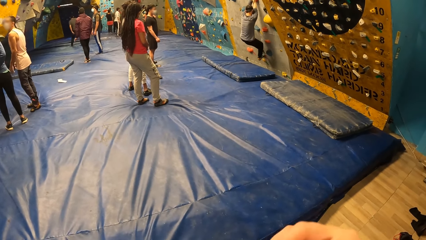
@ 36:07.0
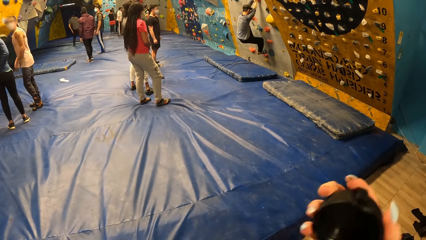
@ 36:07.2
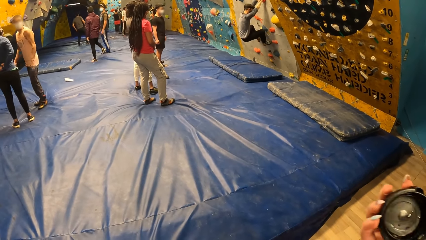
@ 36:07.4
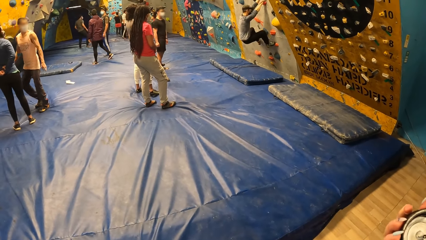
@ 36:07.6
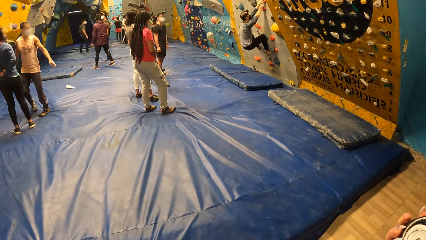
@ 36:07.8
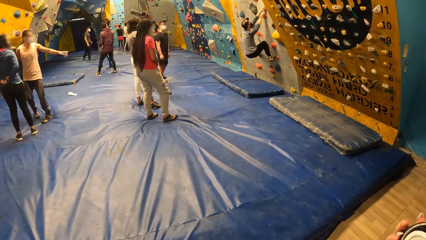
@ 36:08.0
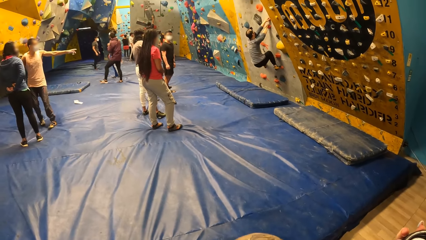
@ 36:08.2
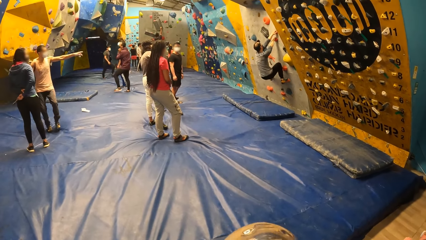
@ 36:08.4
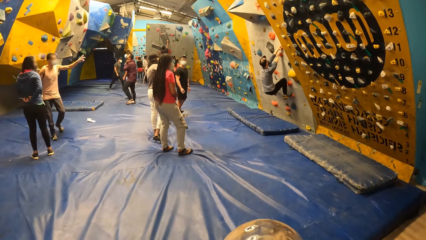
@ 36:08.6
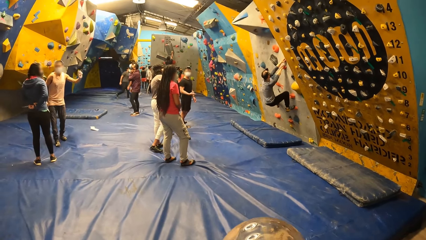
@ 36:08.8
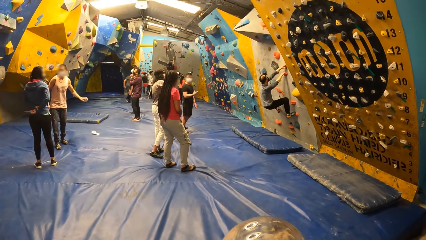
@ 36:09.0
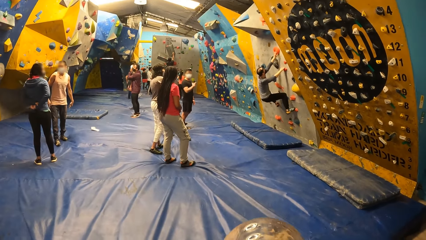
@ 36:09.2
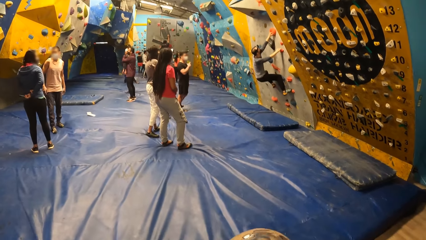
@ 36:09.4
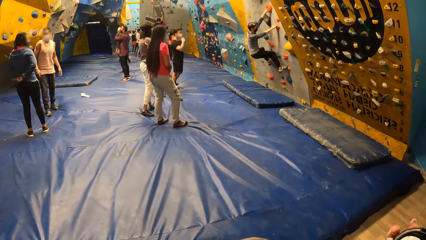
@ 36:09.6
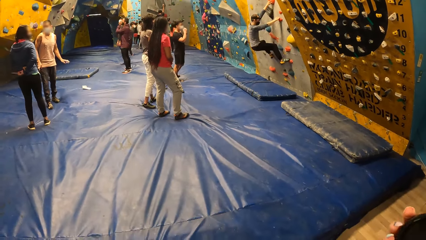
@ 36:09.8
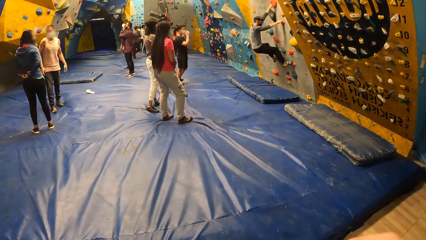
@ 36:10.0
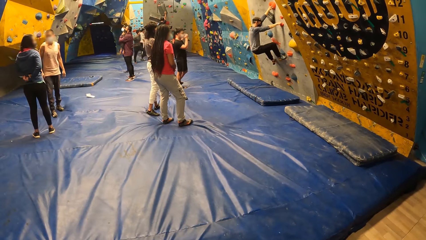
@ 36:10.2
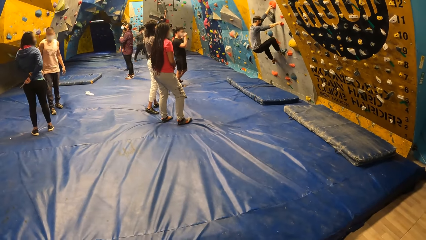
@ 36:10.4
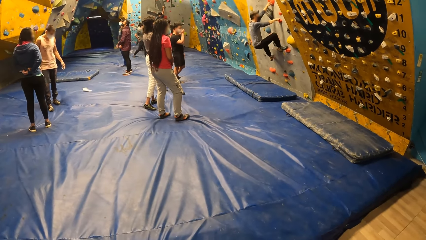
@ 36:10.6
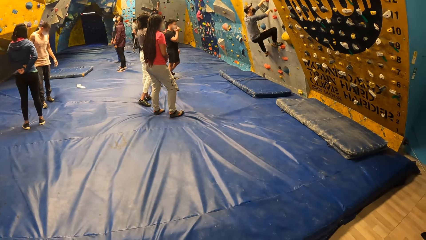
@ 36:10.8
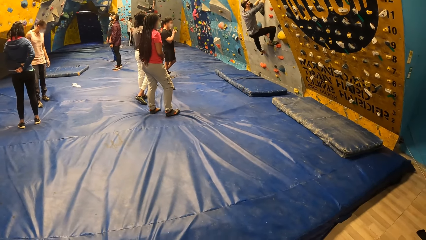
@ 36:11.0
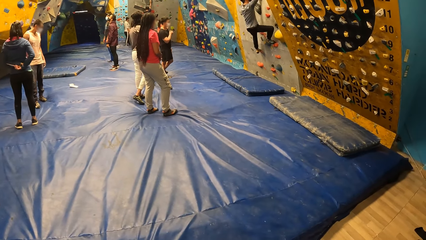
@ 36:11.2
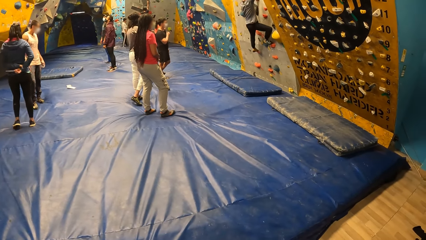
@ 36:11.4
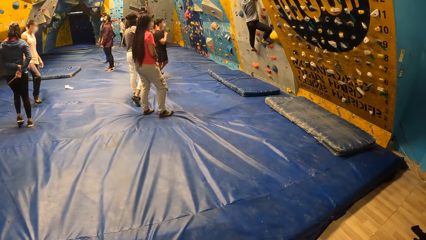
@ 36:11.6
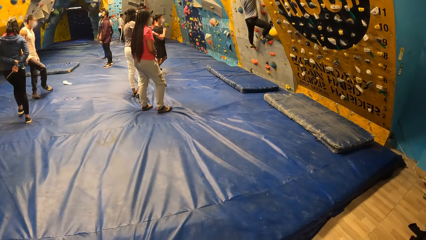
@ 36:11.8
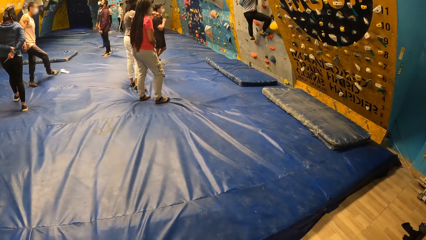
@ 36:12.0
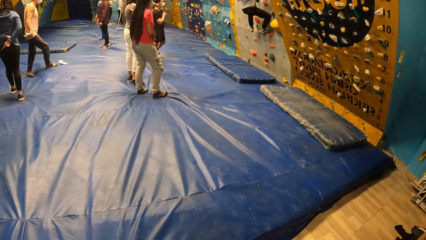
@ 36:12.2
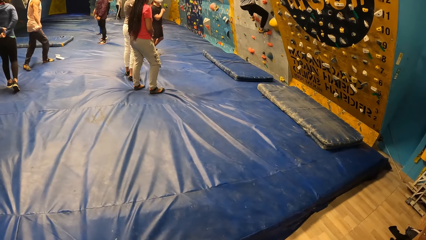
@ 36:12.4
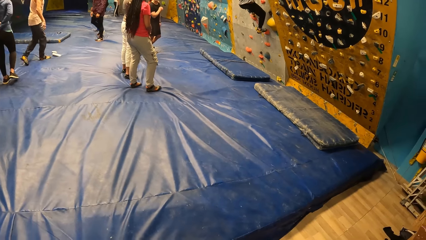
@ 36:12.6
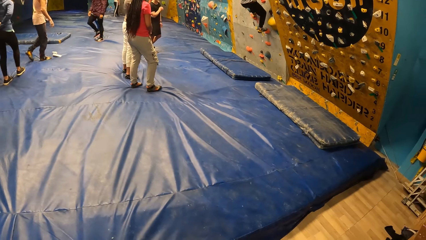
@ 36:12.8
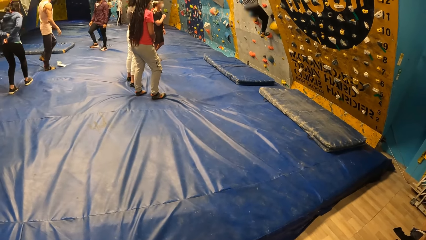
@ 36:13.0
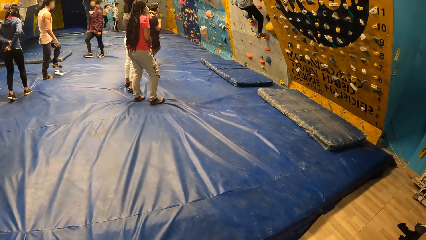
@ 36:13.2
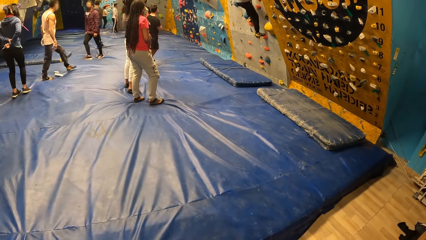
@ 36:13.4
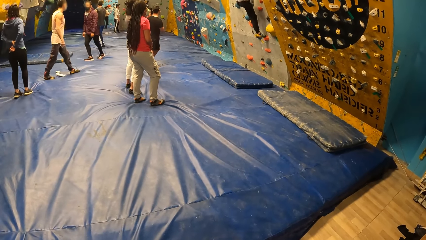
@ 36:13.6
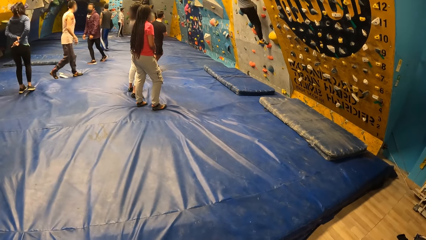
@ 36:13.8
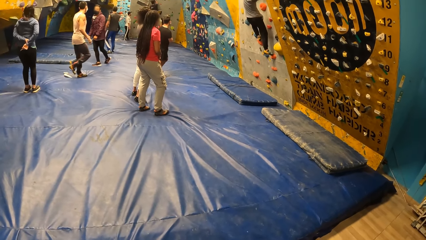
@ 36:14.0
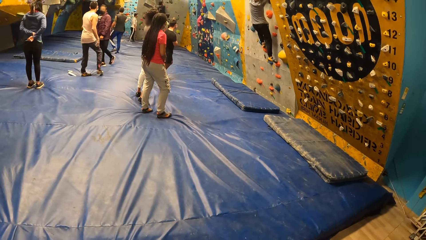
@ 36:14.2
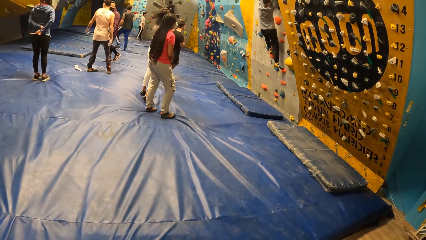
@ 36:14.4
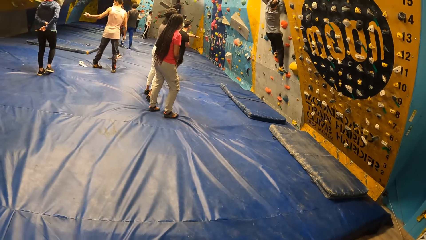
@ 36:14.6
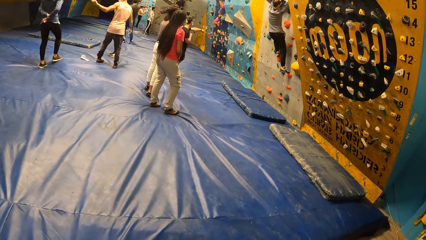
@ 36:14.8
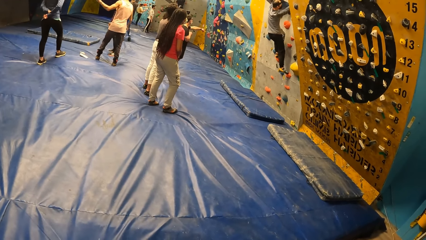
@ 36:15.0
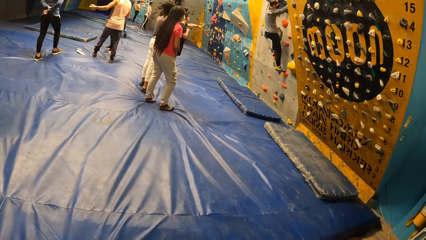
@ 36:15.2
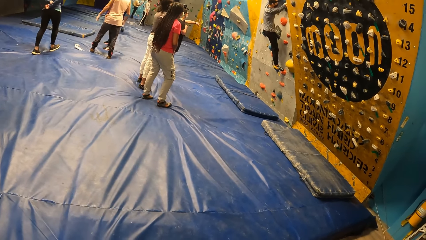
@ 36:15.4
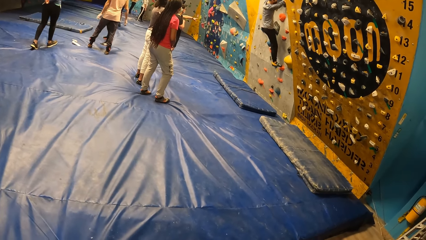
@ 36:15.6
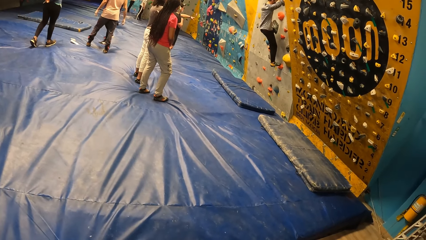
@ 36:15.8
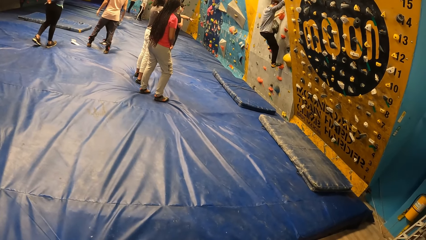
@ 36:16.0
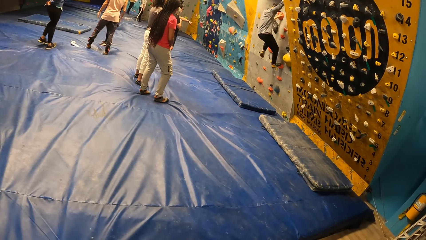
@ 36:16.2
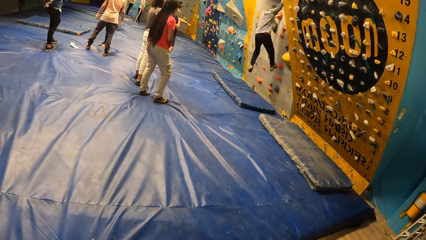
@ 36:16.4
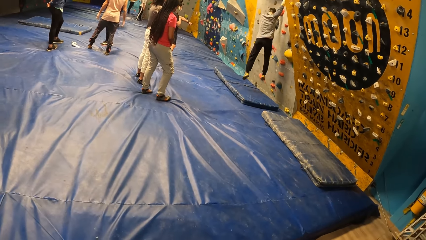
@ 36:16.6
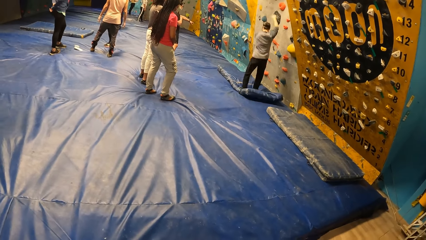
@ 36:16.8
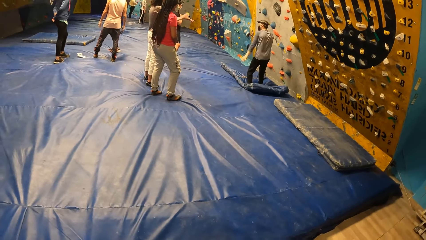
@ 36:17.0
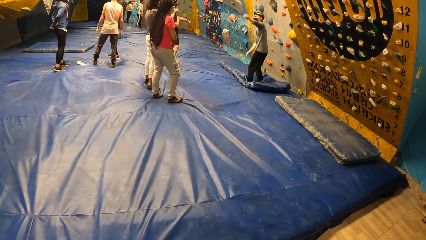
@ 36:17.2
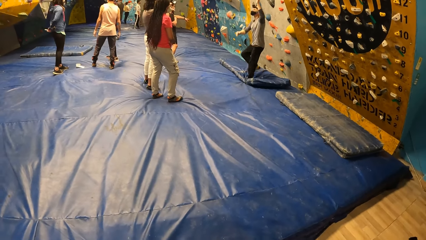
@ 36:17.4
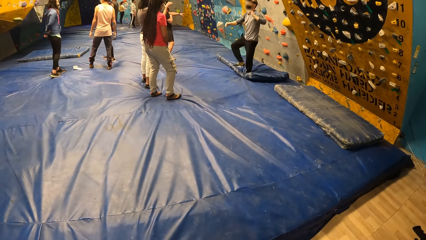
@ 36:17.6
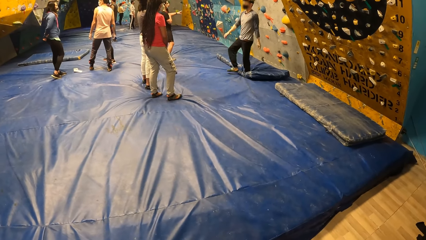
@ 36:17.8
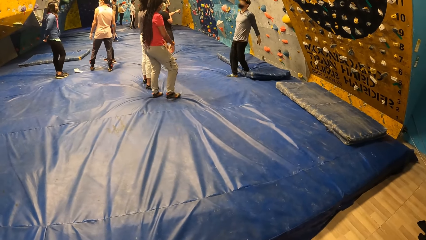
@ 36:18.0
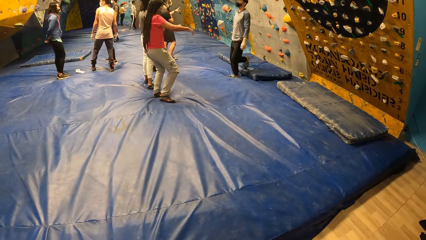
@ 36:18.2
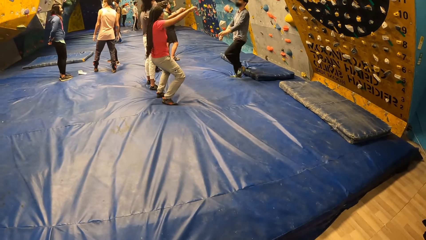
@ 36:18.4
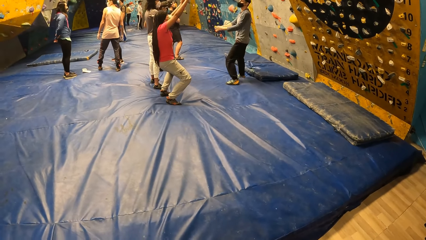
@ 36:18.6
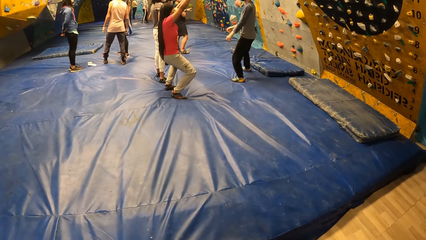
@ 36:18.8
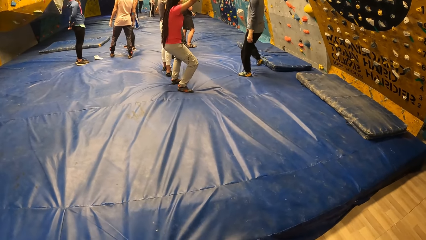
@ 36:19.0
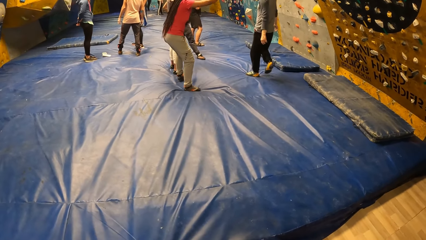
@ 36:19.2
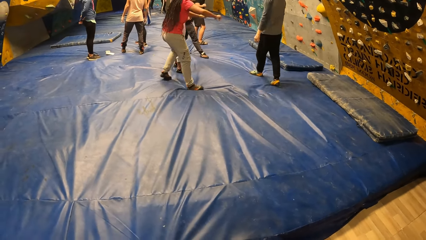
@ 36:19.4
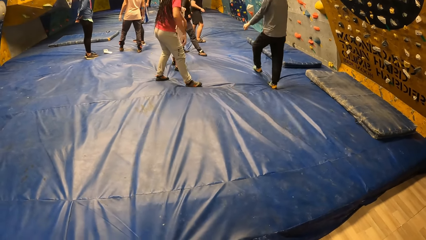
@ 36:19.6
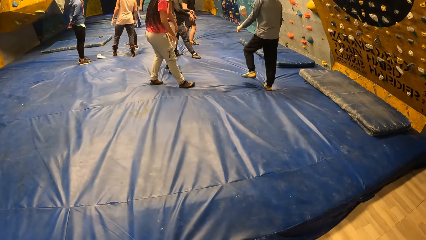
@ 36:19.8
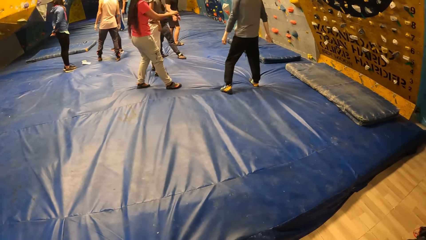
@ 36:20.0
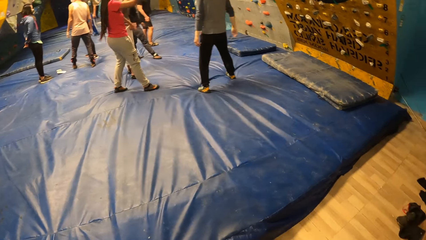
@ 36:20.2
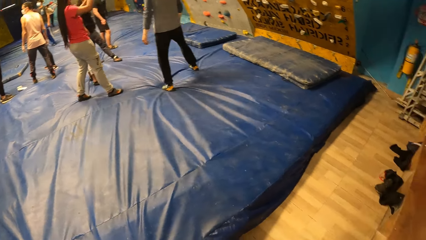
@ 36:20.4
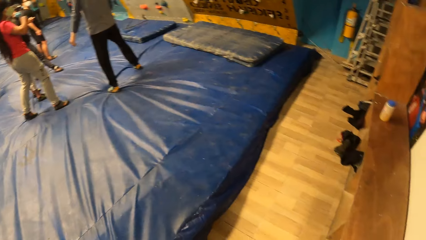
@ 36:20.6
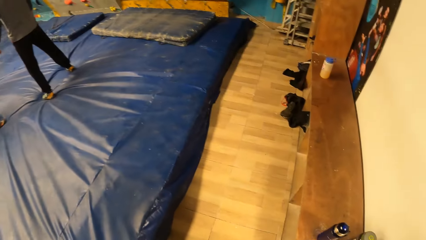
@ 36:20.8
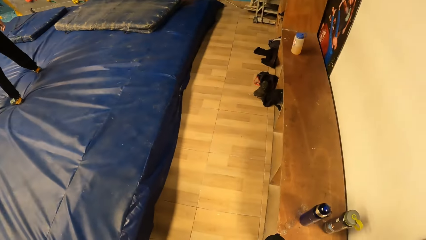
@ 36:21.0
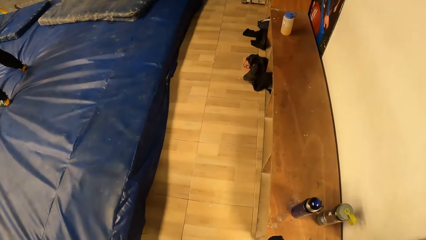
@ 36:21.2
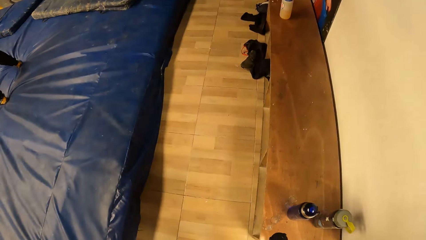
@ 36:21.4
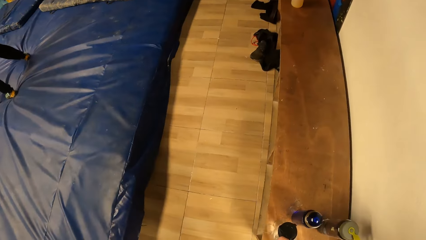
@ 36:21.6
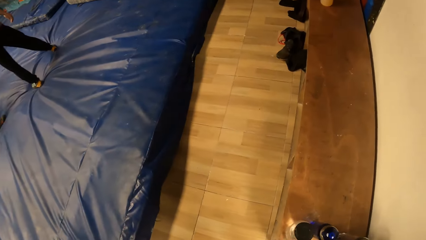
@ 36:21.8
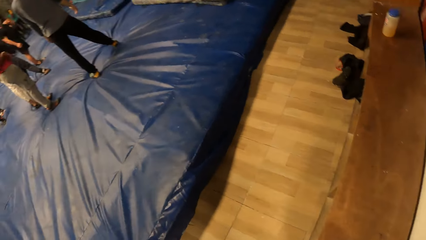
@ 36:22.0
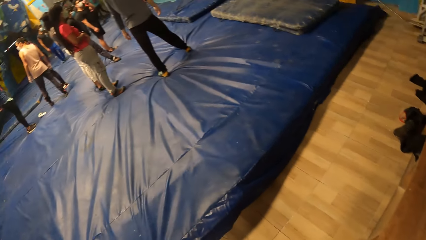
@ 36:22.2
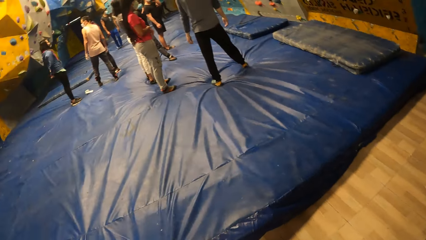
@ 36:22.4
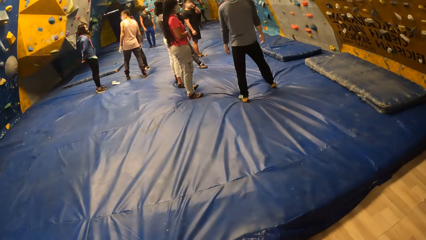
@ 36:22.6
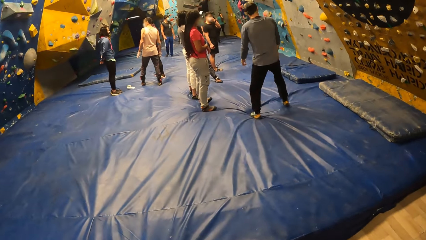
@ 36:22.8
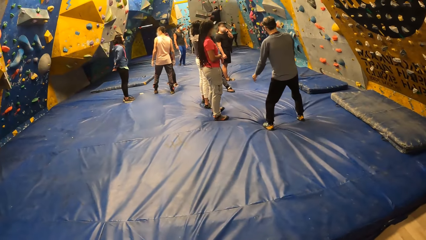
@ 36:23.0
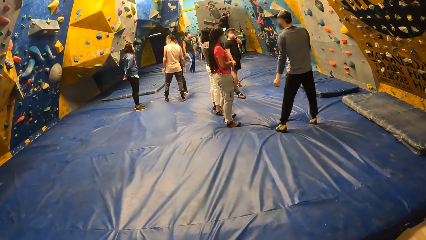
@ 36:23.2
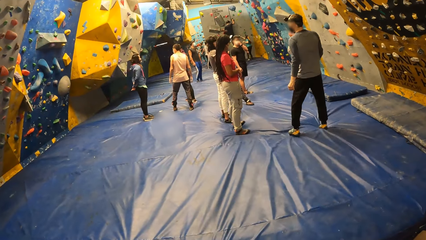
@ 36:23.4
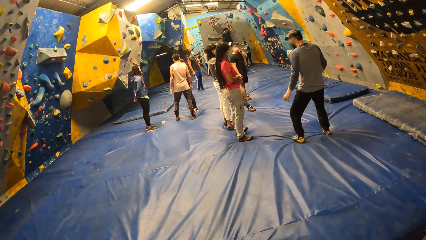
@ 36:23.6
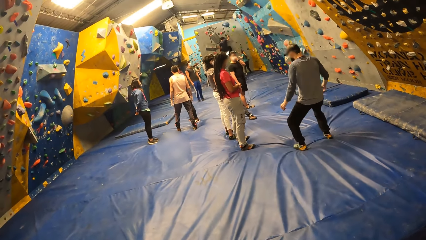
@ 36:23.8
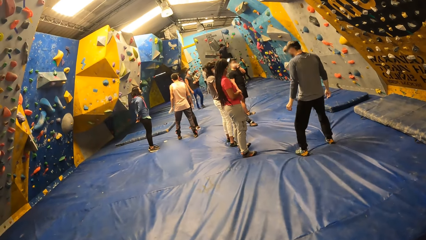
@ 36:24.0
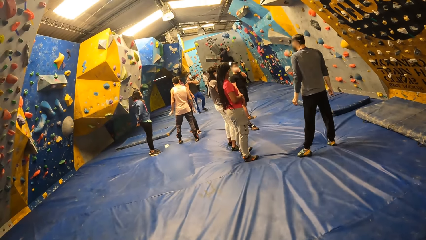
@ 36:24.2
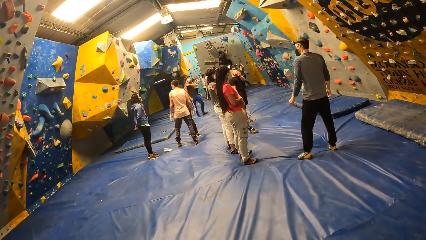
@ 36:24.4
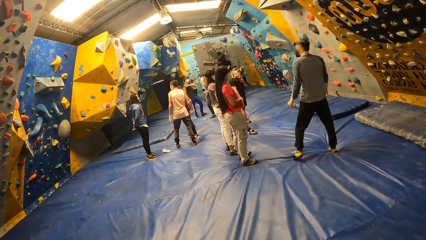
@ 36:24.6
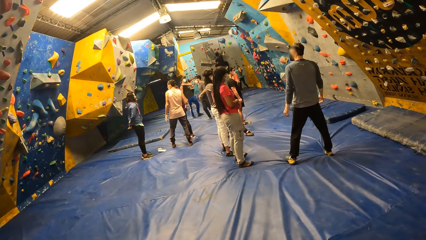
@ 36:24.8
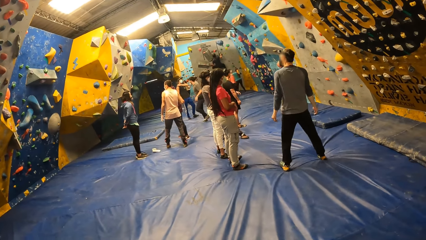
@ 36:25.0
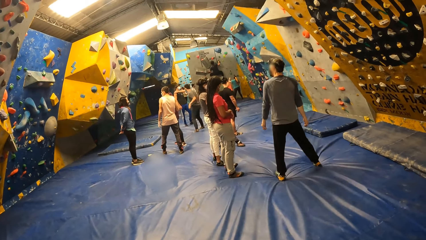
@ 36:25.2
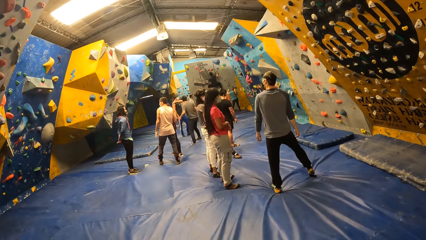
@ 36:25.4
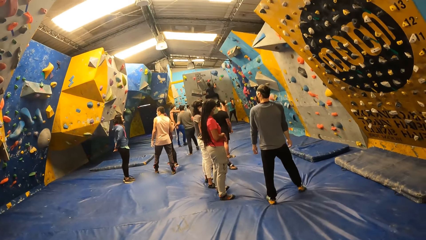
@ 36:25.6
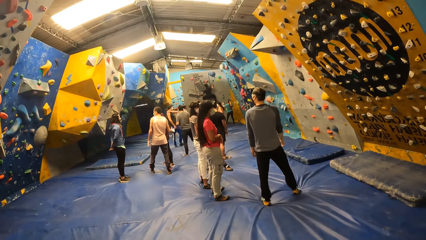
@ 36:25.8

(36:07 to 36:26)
The camera wearer opens the water bottle with her right hand. She drinks water from the water bottle in her left hand. She covers the water bottle in her hands. She places the bottle on the bench. She looks around.
